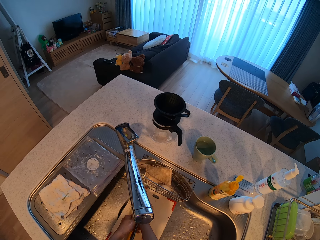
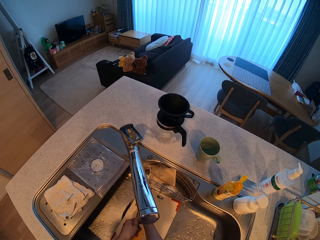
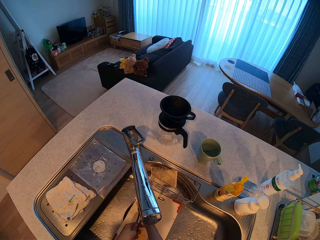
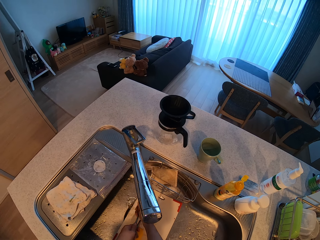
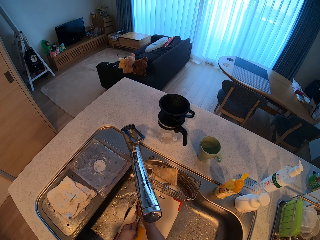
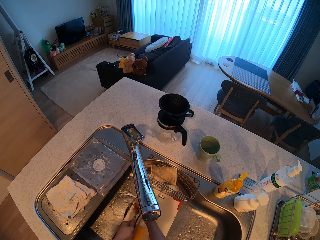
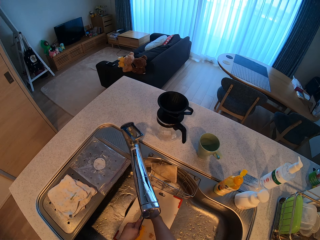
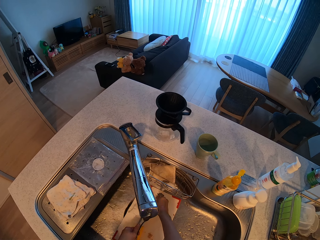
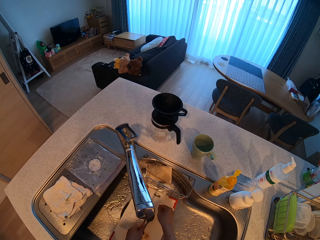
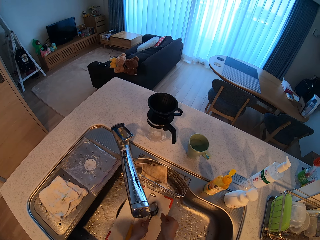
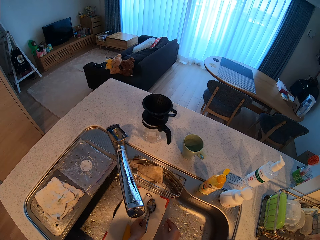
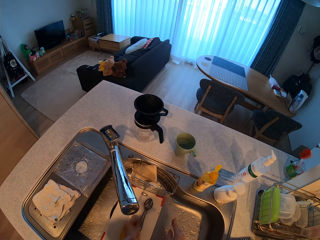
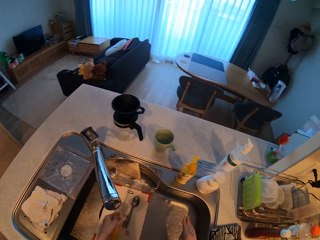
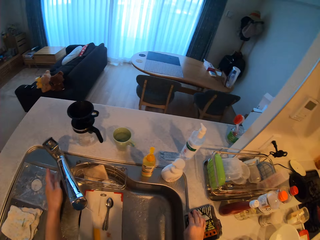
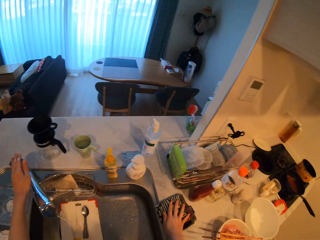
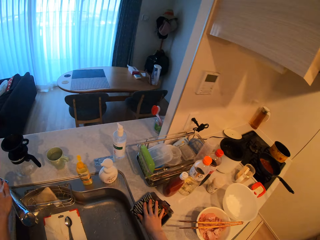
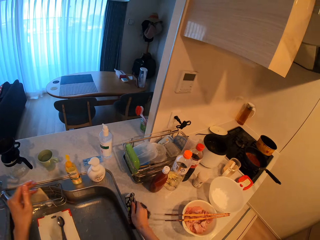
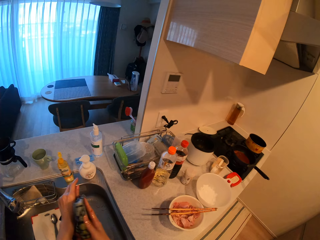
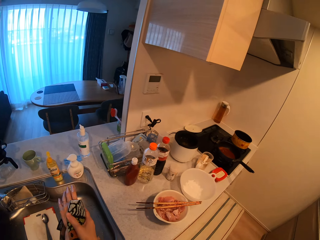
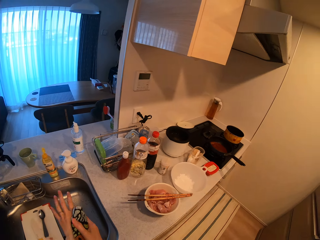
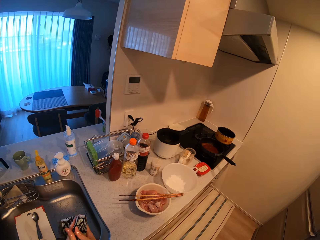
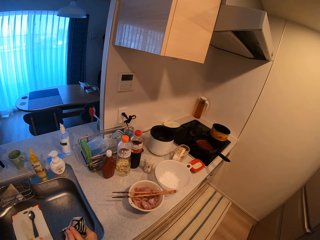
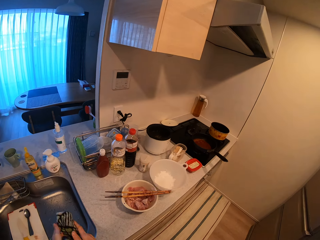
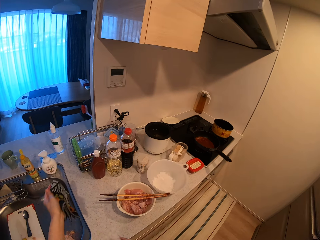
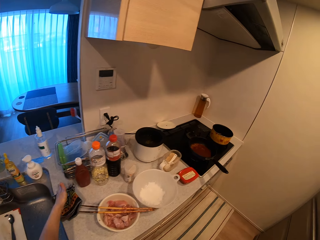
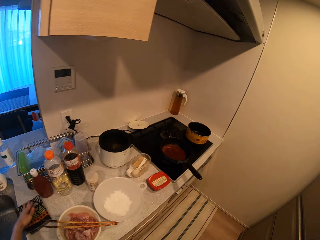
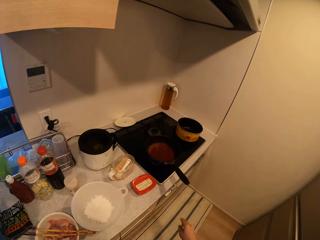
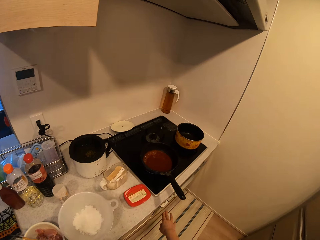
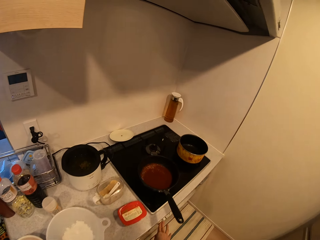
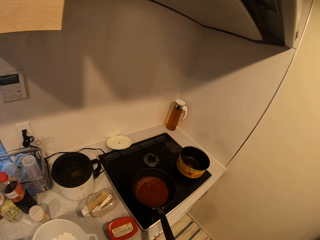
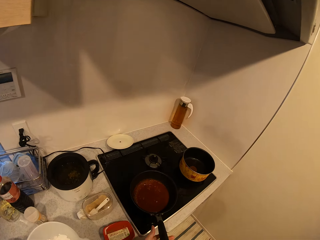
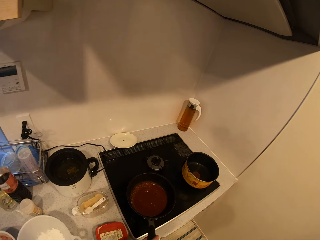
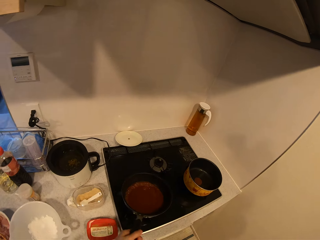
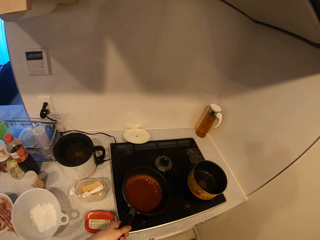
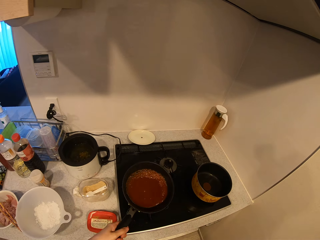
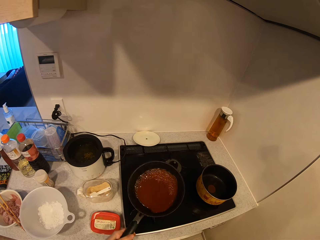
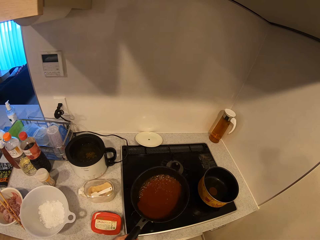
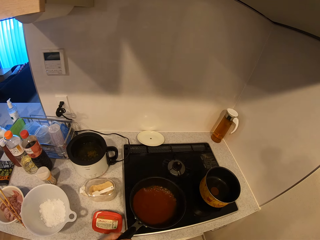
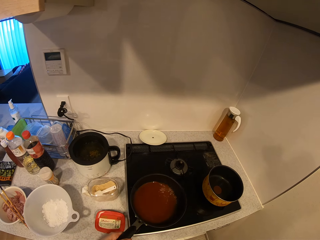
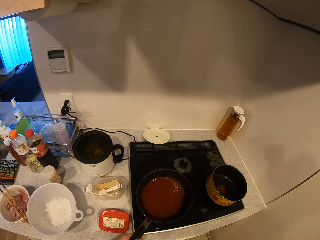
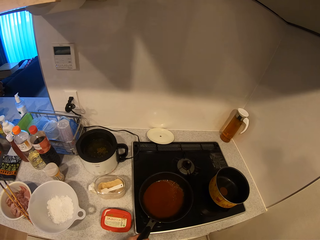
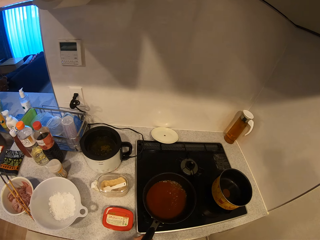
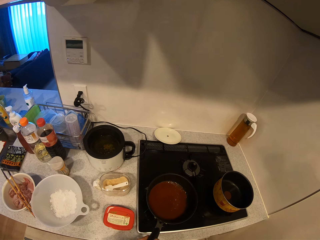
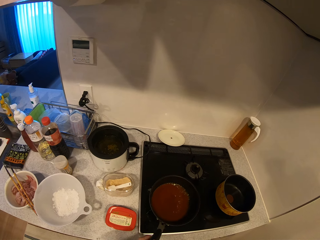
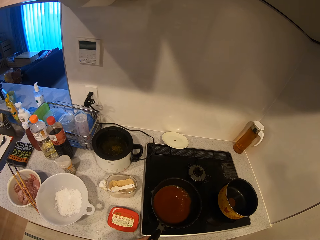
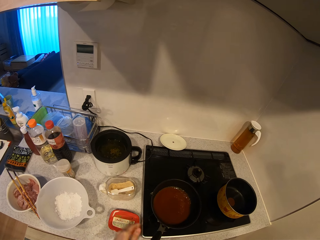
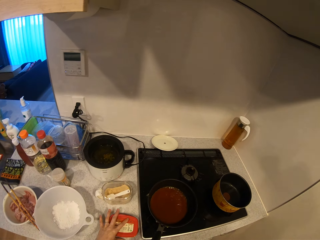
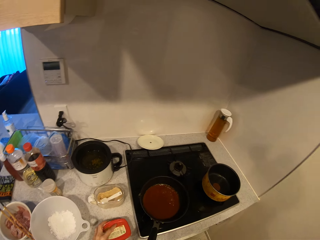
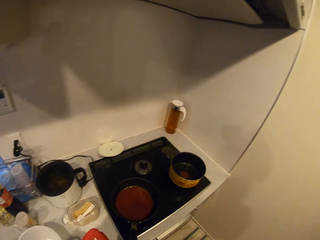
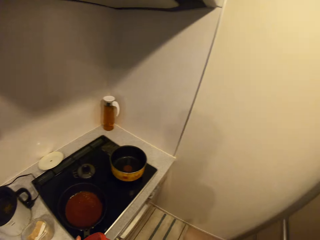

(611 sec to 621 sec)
The camera wearer turns off the tap of the kitchen sink with her left hand. She picks up the hand towel from the countertop with her right hand. She dries her hands with the hand towel. She drops the hand towel on the countertop. She turns off the switch of the cooker with her right hand. She lifts the frying pan from the cooker with her left hand. She holds the soup in the cooking pot. She turns the soup by sides. She drops the frying pan on the cooker. She picks up the container from the countertop with her left hand.

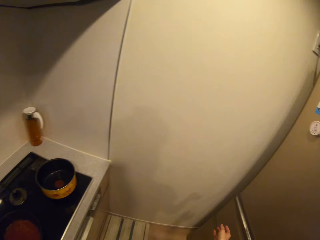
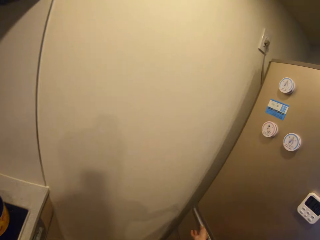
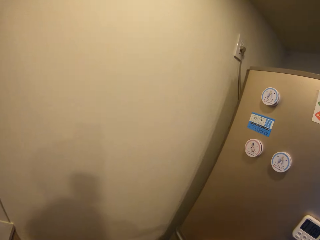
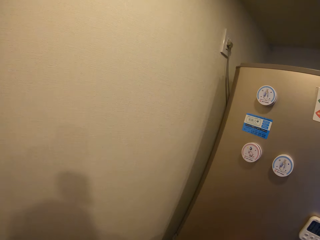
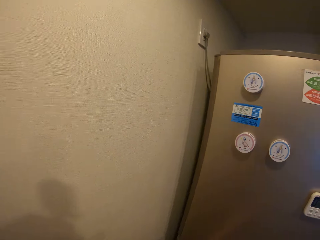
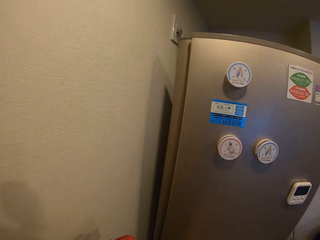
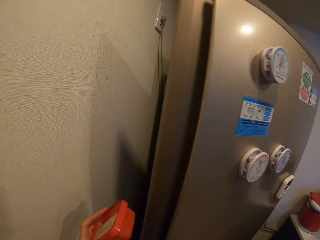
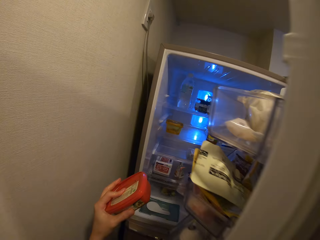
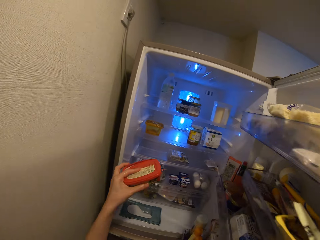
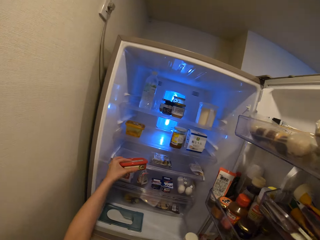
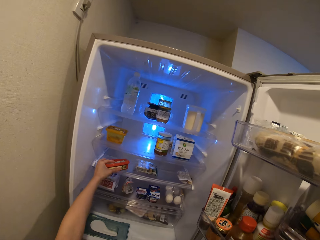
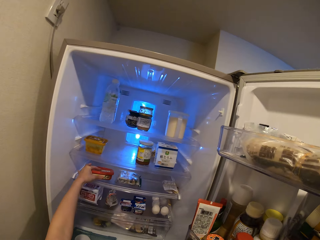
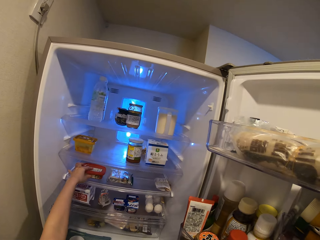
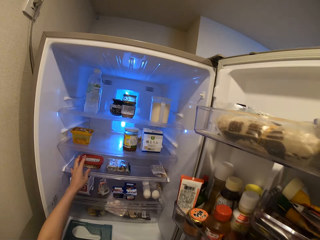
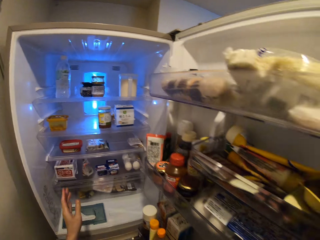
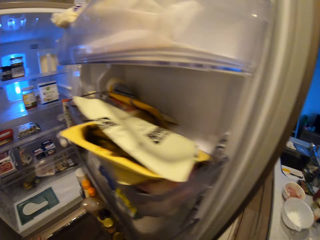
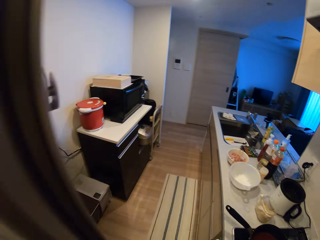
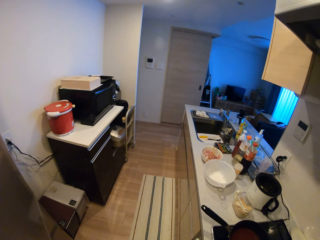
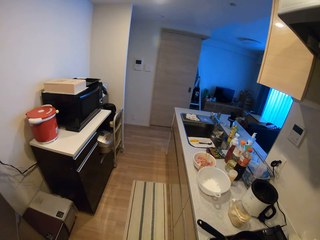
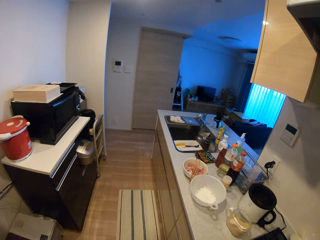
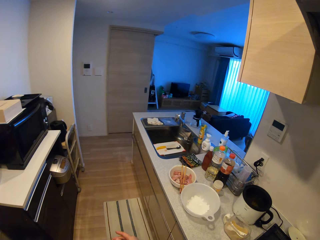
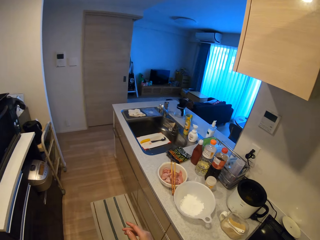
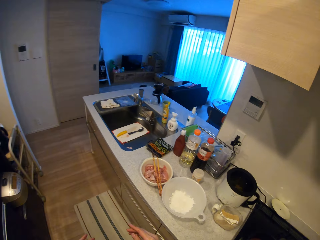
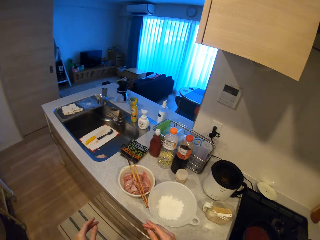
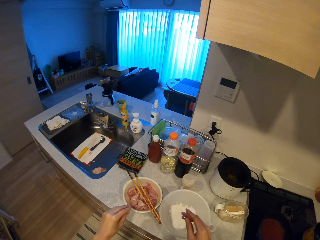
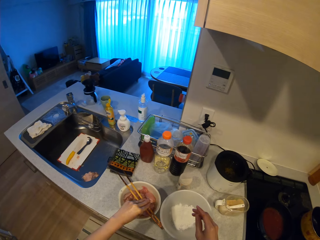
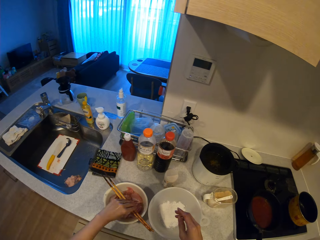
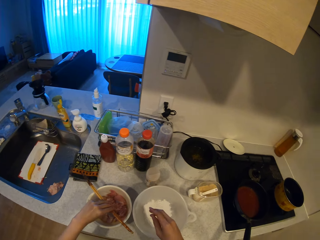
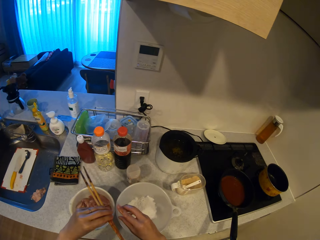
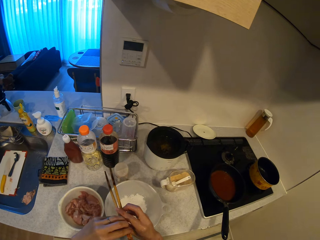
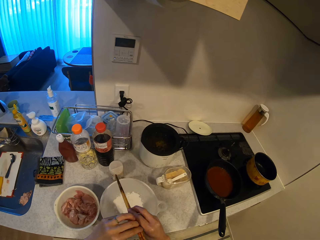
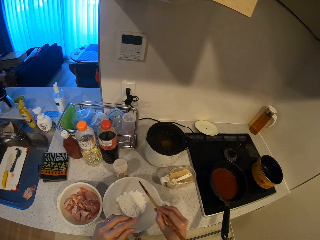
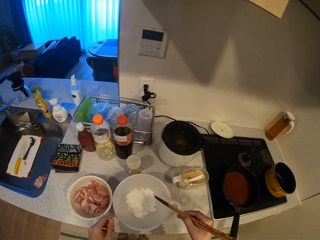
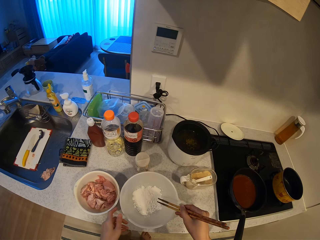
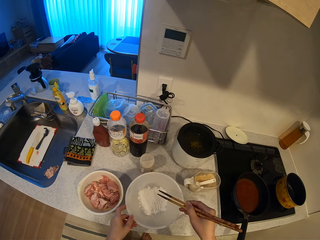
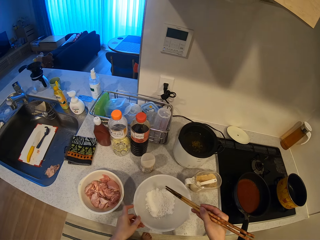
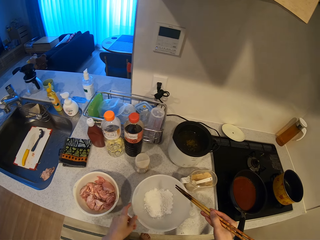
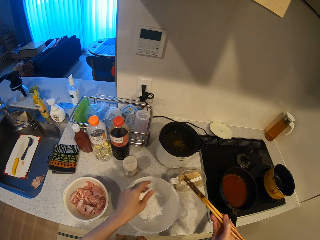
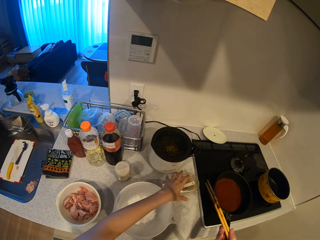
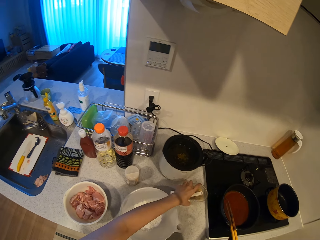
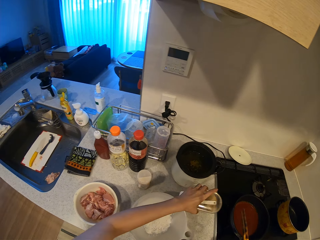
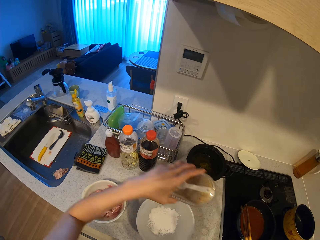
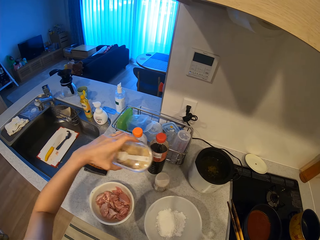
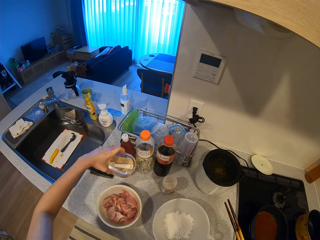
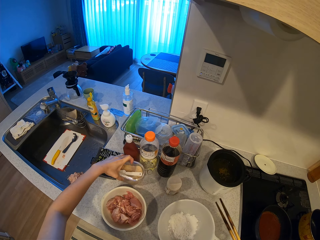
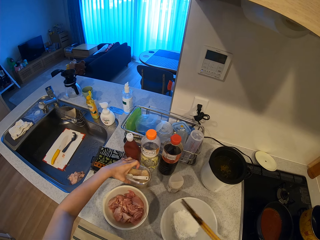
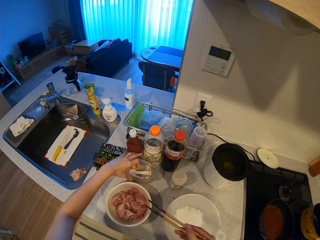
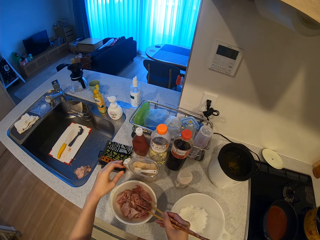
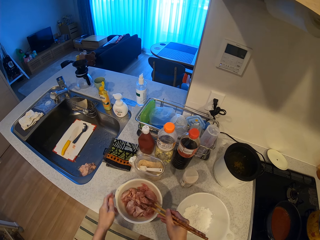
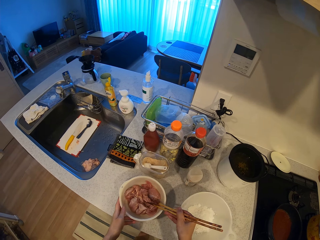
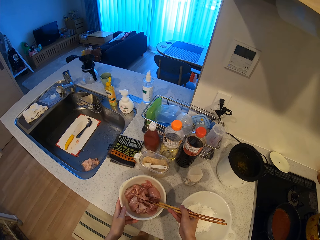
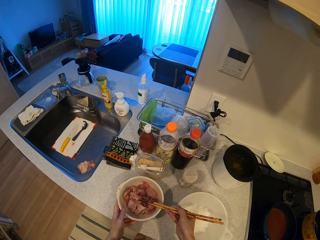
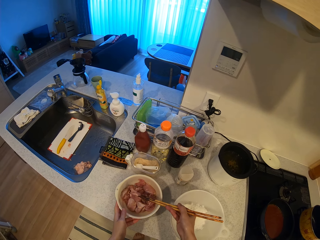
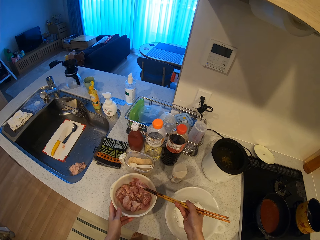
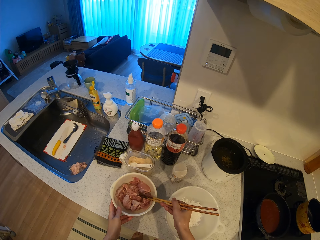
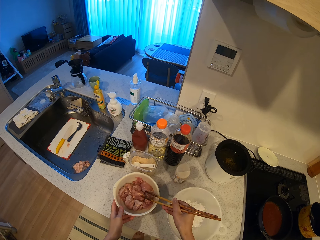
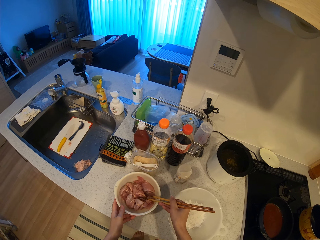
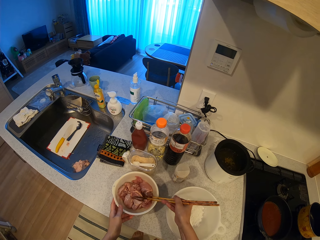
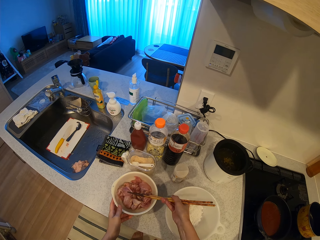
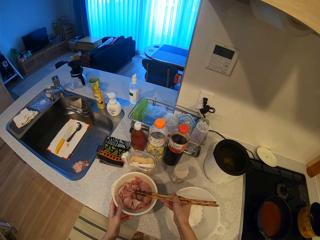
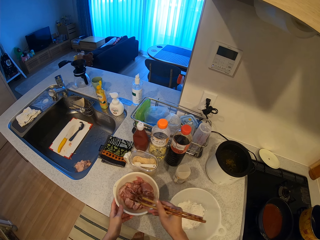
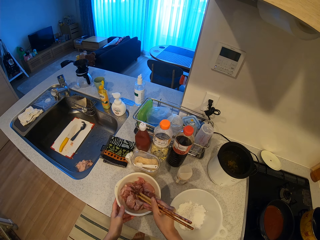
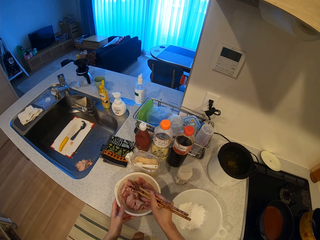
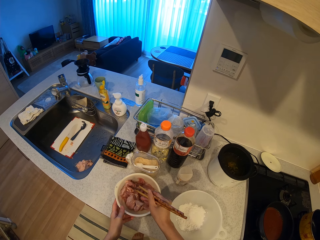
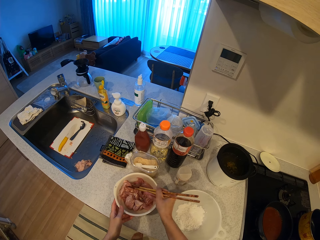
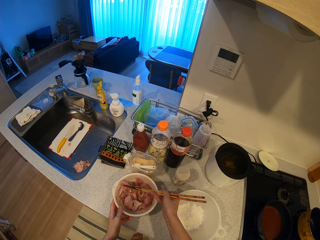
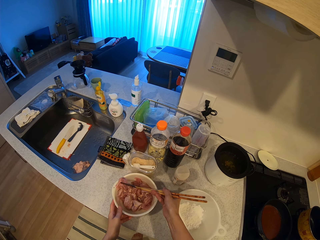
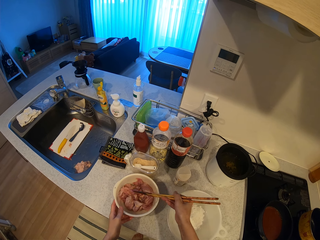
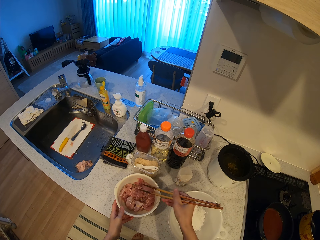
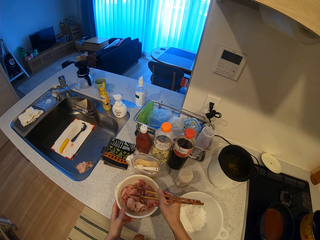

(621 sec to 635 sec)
The camera wearer opens the door of a fridge with her right hand. She keeps the container into the fridge. She closes the fridge with her right hand. She picks up chopsticks from a plate with her left hand. She passes the chopsticks from her left hand to her left hand. She picks up the container from the countertop with her right hand. She drops the container on the countertop. She picks a piece of meat from the plate with the chopsticks.
